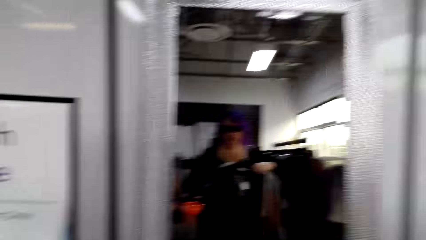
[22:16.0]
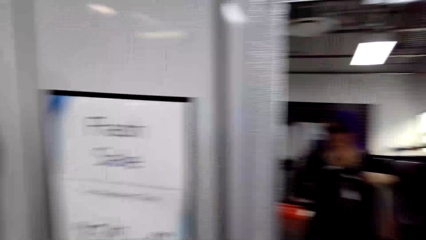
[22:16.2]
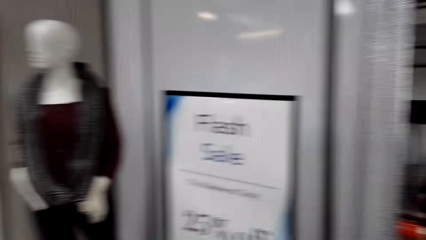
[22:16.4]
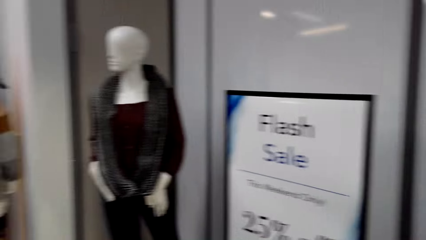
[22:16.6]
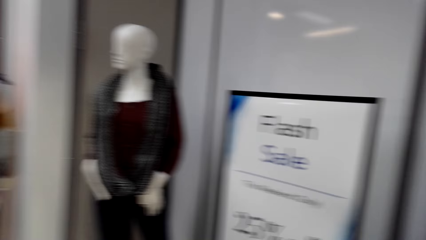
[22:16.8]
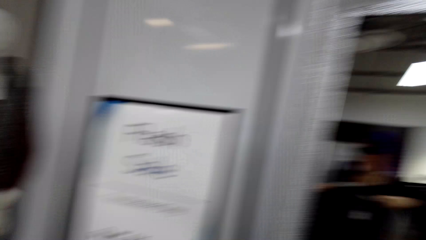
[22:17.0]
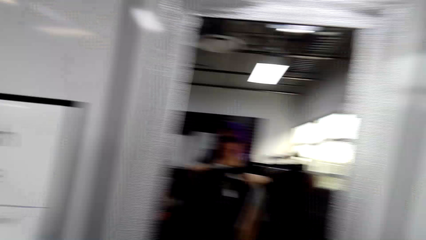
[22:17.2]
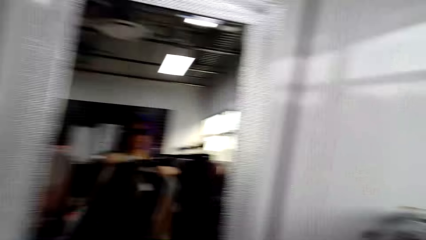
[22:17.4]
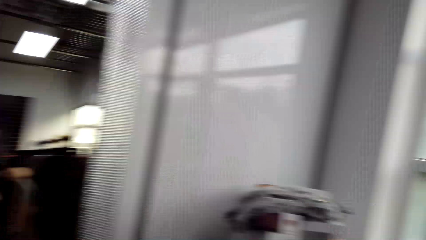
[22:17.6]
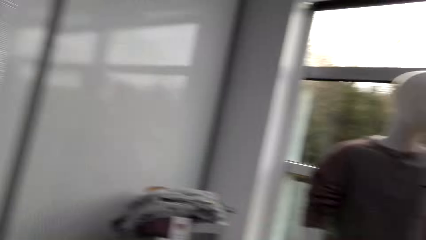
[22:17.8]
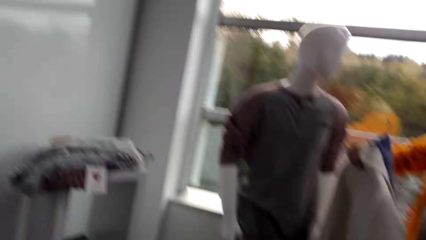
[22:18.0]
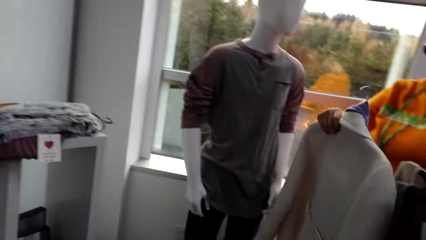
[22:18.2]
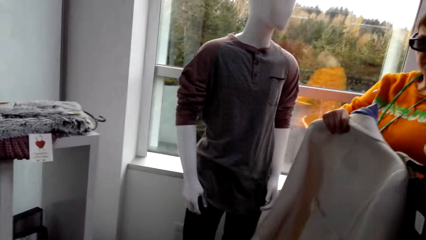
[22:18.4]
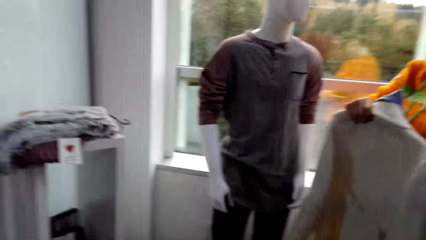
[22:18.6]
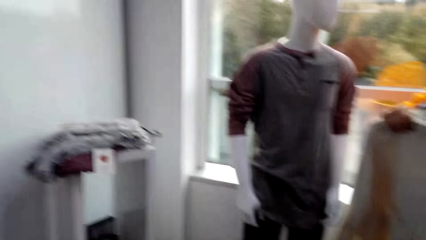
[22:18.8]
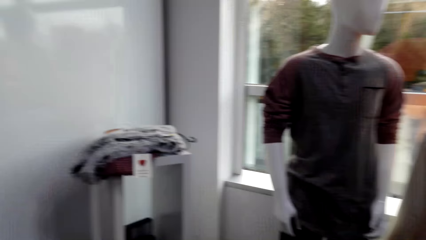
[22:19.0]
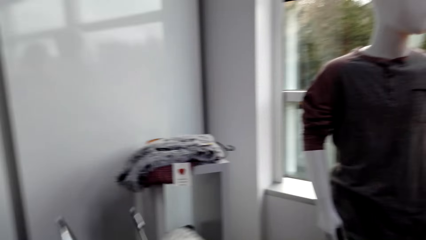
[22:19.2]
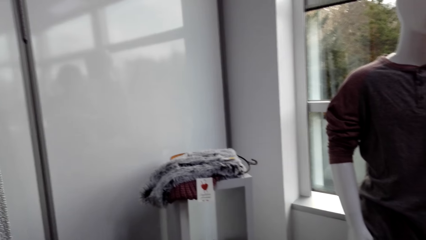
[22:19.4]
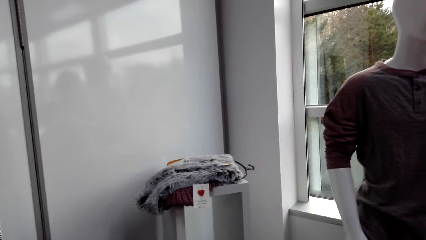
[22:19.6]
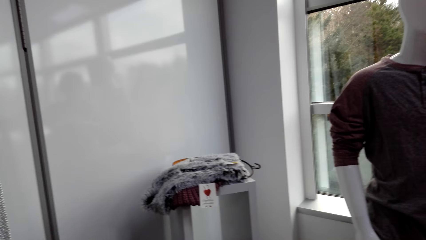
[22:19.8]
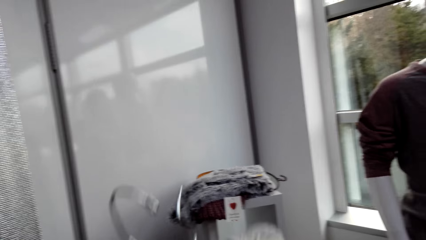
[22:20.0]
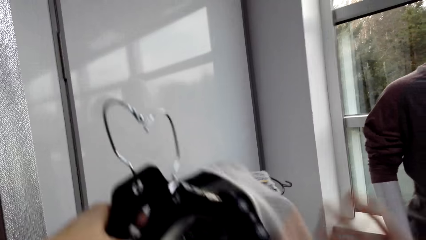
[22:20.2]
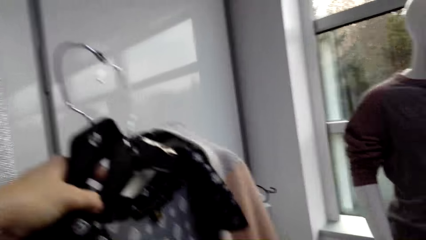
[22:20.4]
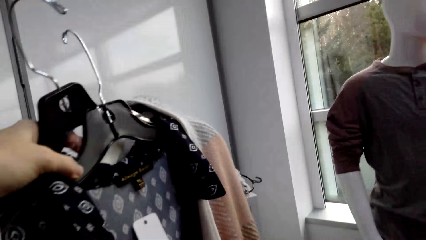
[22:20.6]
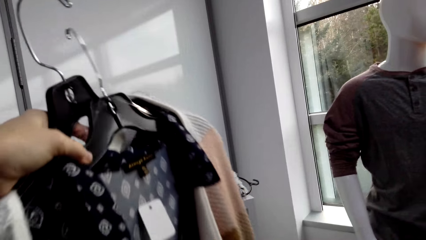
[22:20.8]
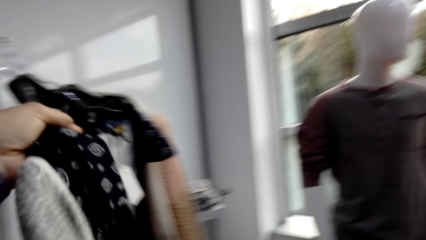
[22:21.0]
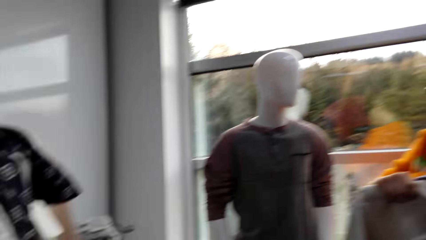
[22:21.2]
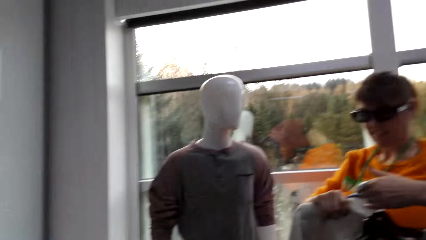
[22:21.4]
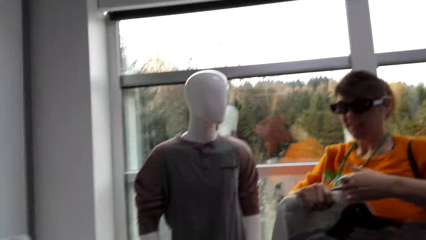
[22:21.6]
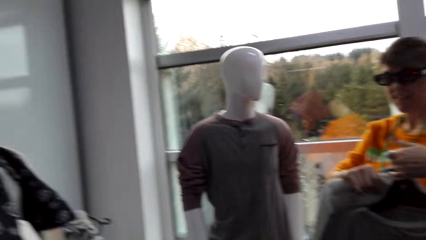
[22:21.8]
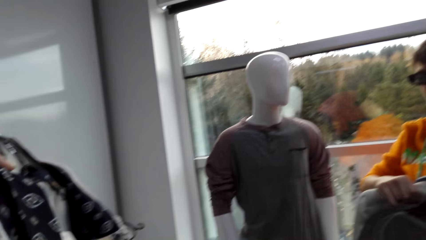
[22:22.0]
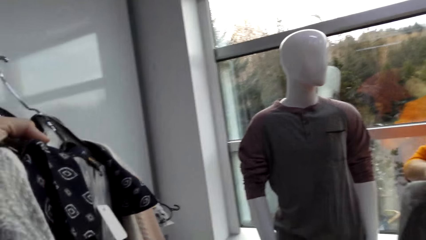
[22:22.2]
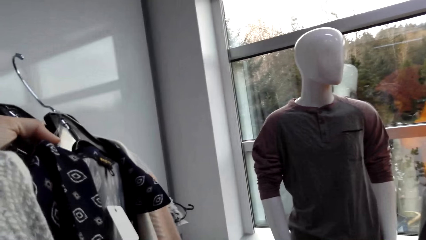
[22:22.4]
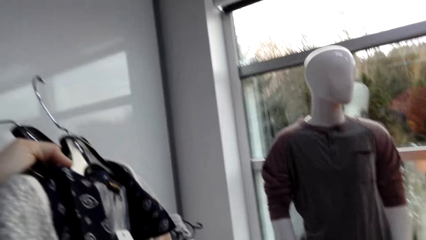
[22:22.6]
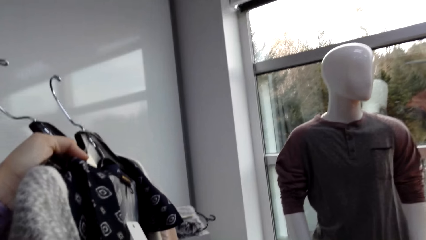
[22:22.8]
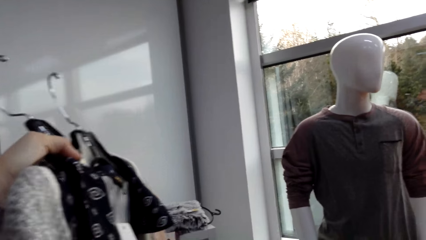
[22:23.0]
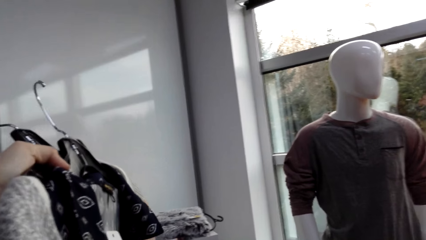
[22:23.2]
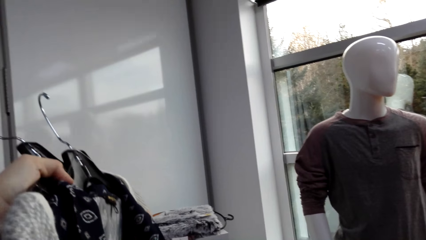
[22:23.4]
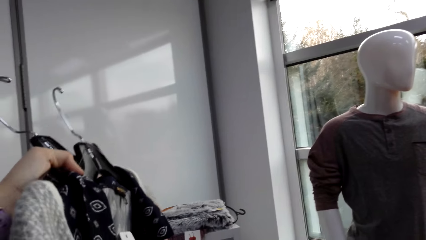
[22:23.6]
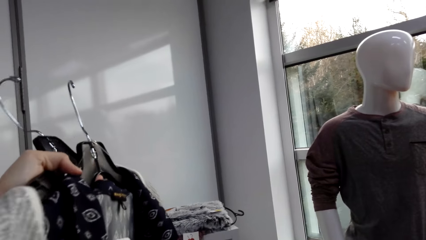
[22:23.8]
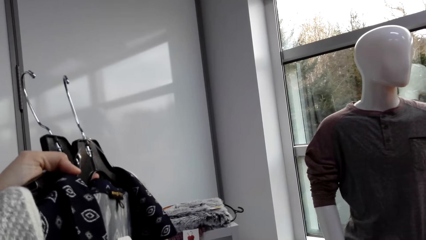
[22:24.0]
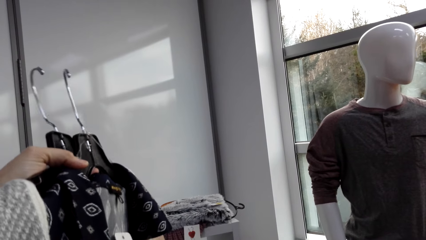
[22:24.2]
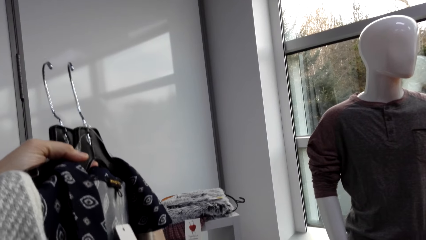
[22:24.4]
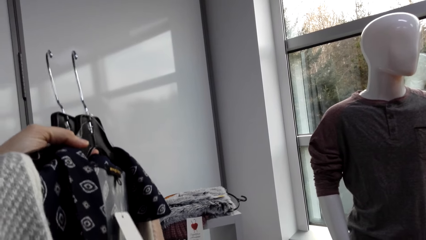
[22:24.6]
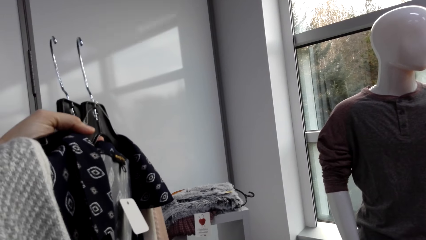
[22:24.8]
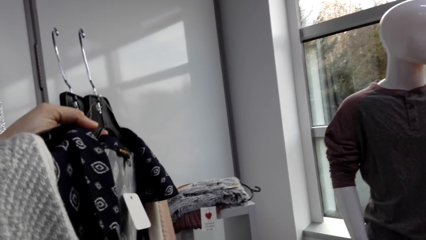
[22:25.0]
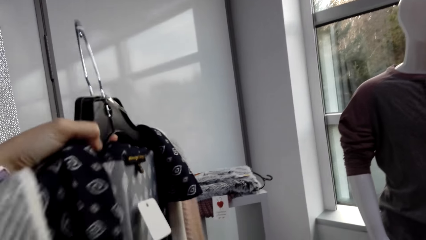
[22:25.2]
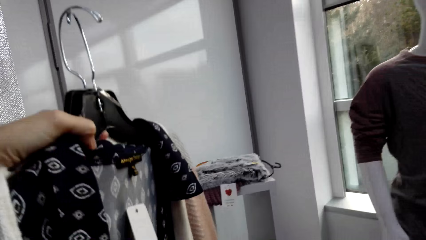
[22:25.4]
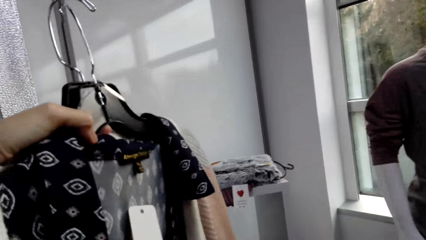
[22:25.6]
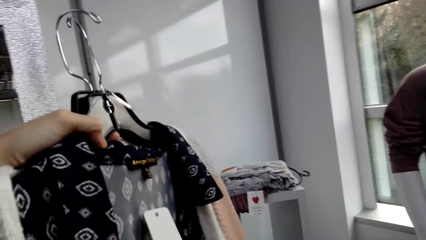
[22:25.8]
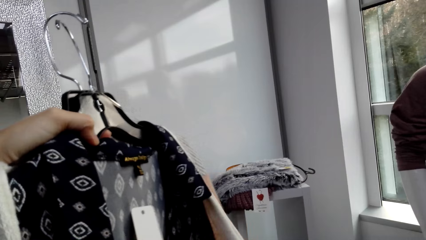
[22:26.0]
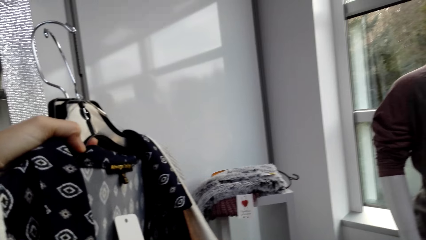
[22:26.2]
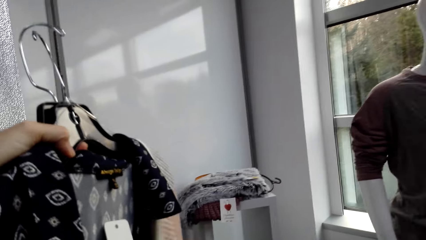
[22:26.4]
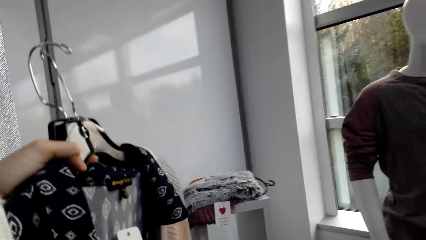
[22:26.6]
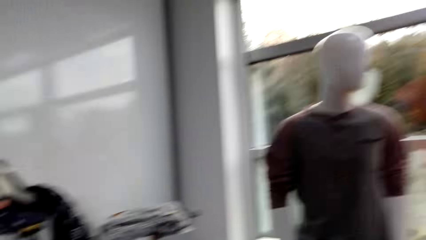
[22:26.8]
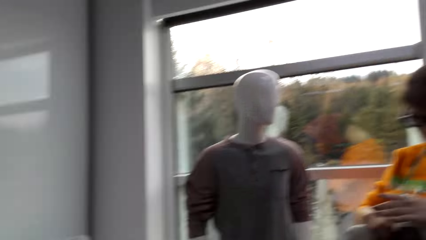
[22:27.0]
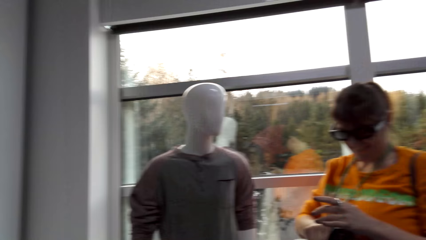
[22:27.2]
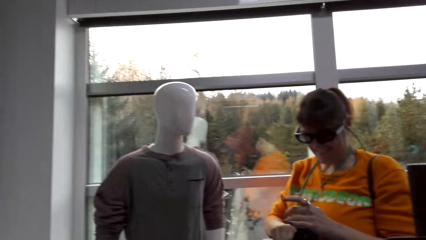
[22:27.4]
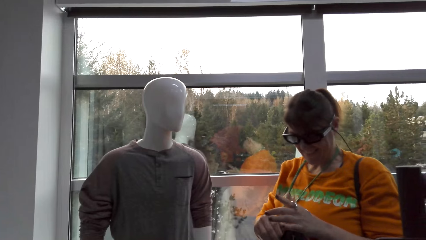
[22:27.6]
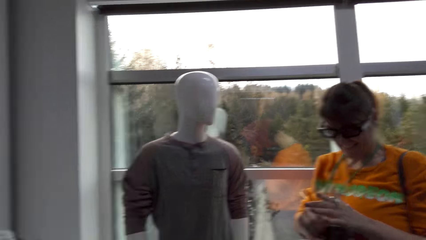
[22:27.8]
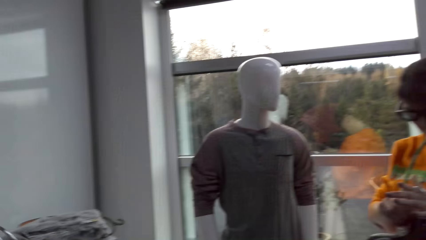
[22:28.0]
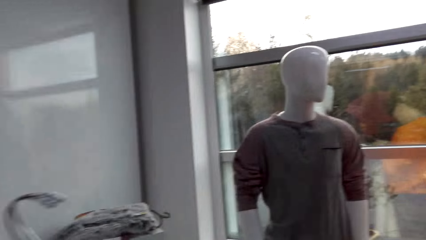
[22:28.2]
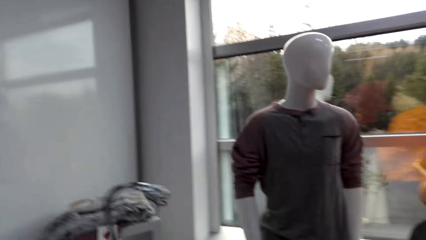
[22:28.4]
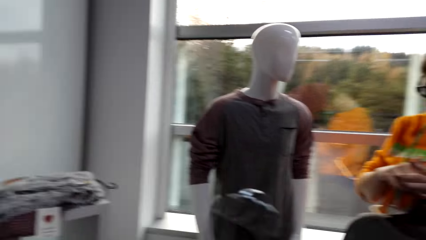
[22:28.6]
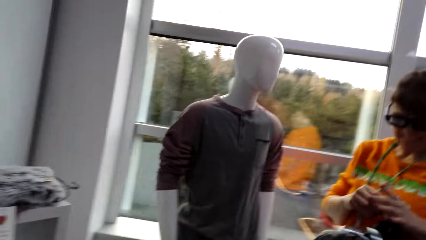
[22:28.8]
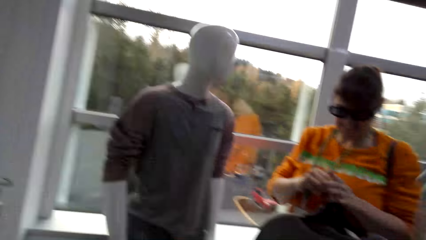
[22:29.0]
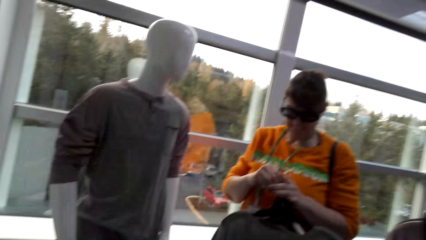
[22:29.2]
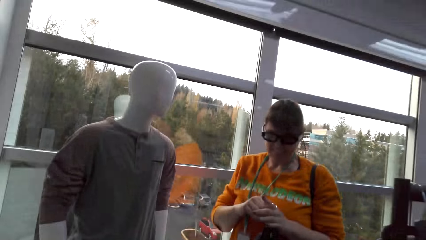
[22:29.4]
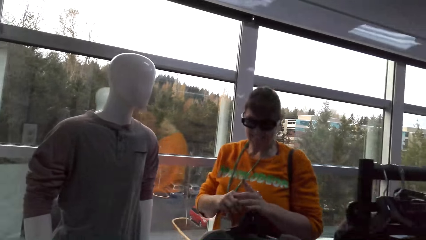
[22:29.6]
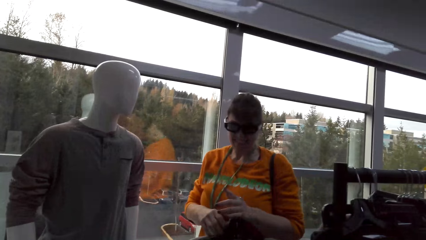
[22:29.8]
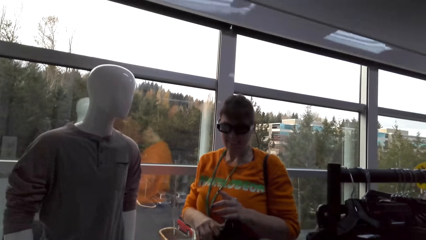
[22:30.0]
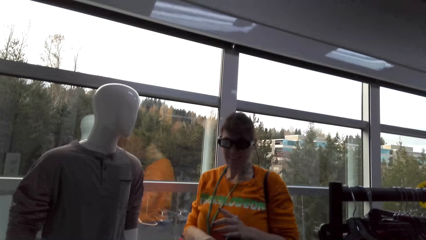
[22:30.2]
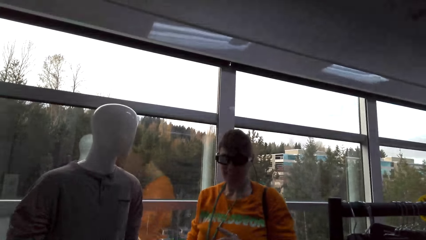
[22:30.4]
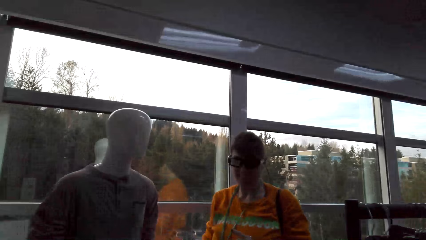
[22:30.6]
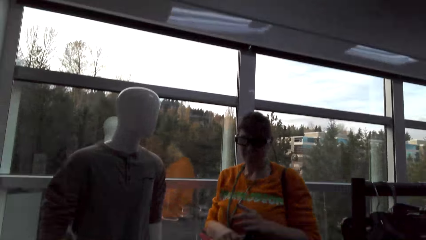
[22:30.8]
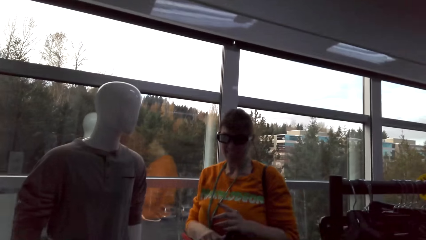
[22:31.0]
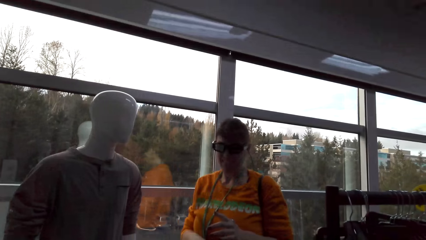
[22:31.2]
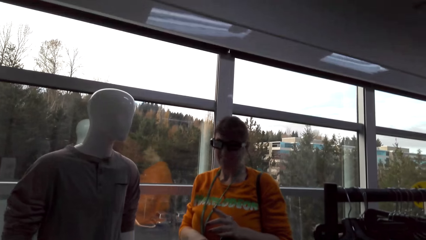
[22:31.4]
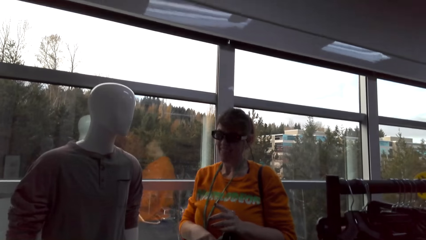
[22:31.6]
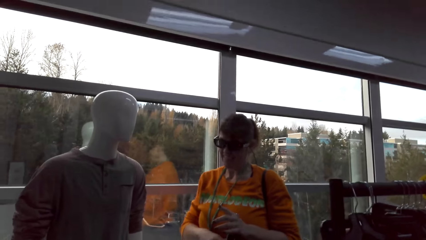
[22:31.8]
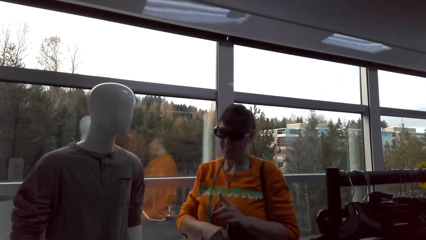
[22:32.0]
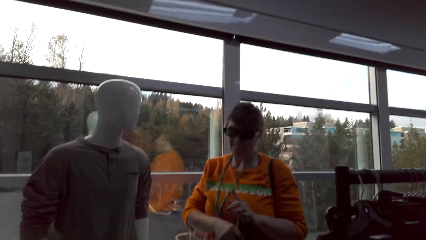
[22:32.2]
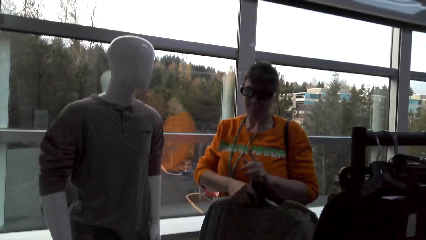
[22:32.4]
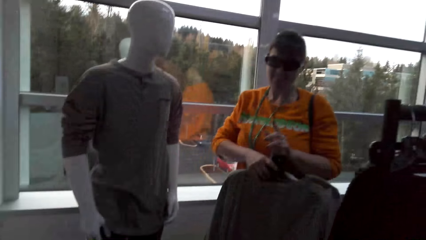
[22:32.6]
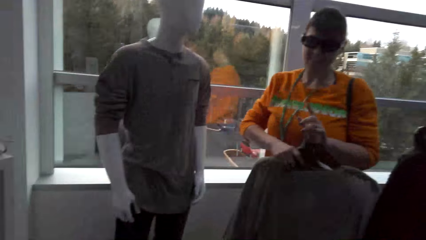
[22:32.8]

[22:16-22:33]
The camera wearer looks around in the clothes shop. A person holds the trench coat. The camera wearer lifts the blouse and the sweater. They adjust the clothes.
